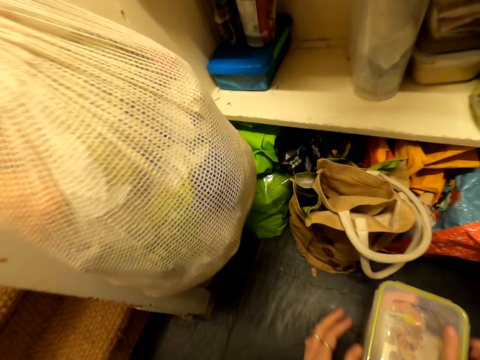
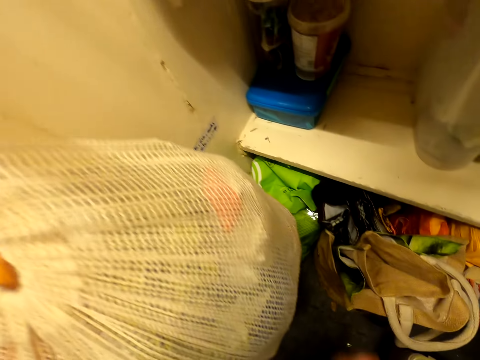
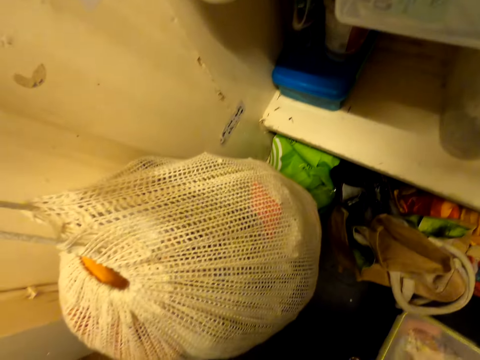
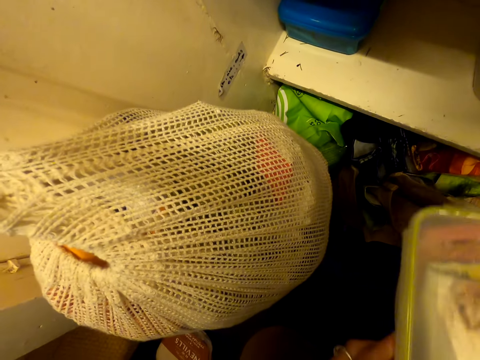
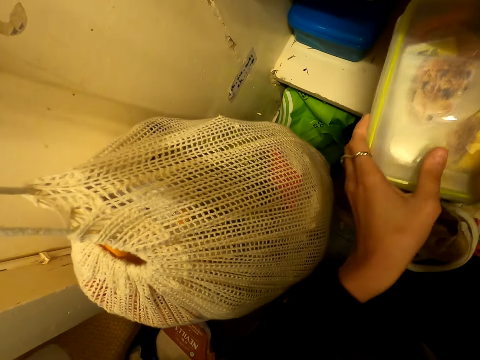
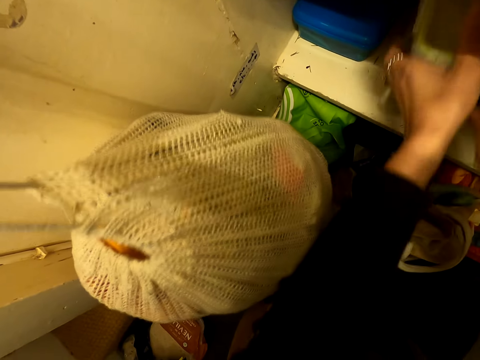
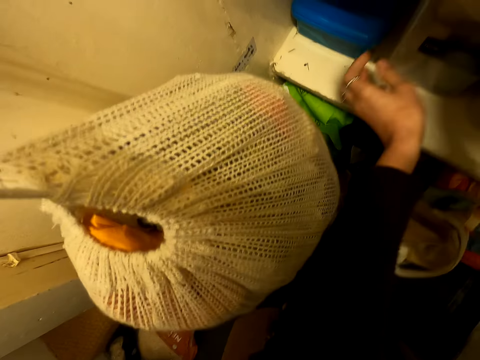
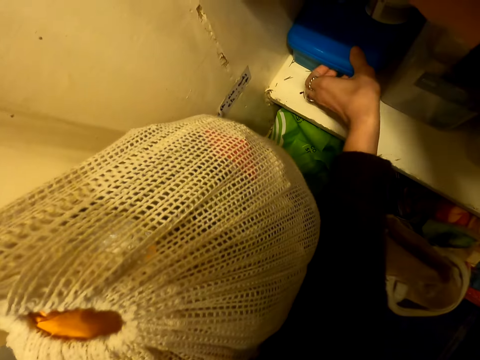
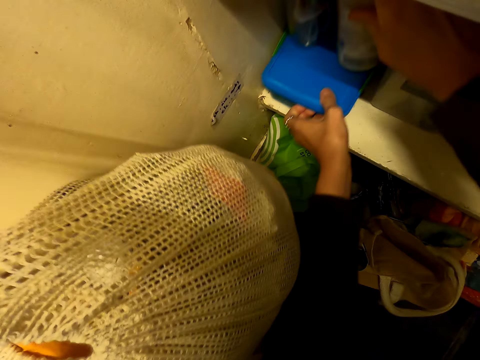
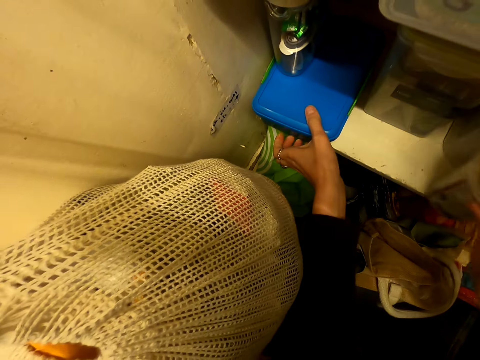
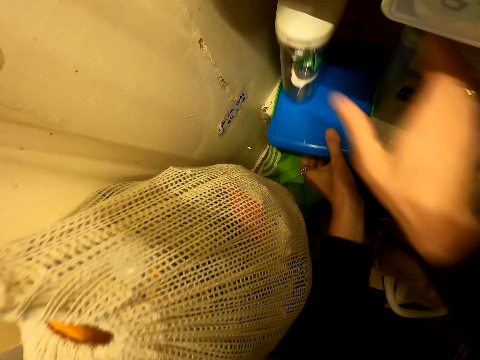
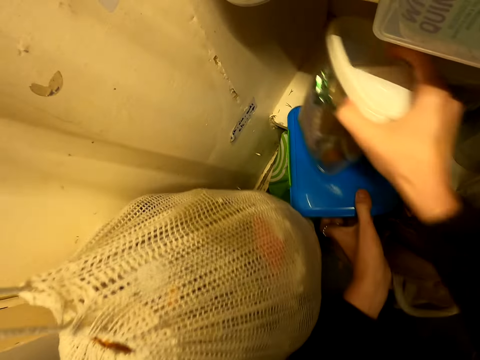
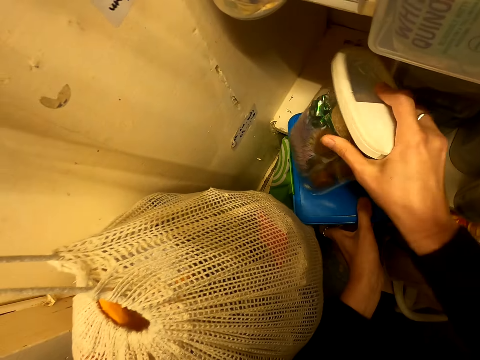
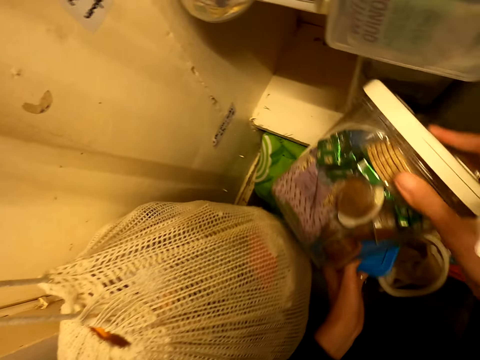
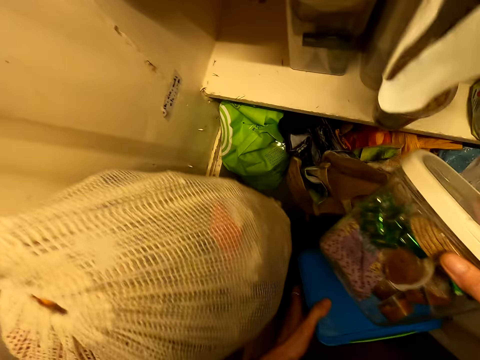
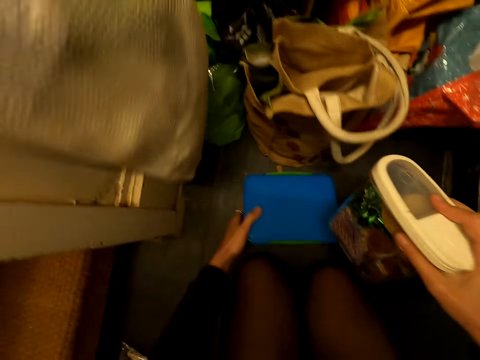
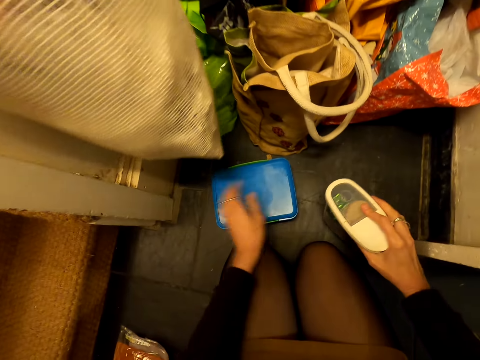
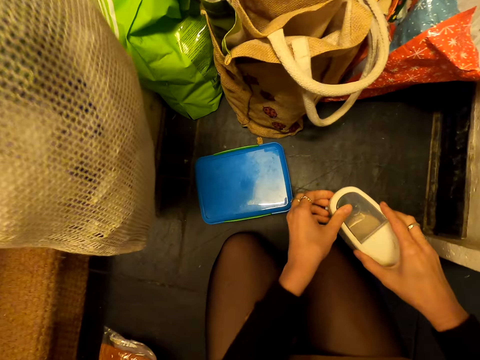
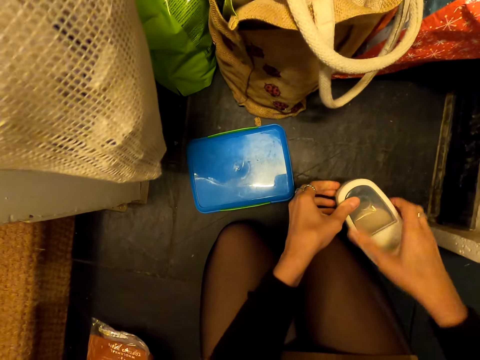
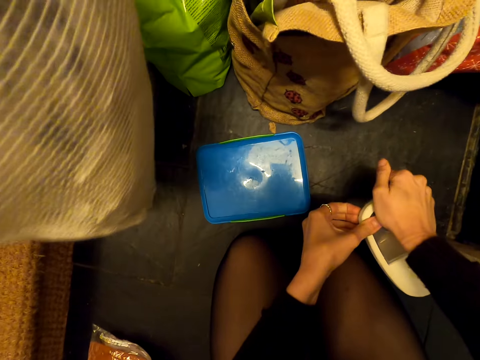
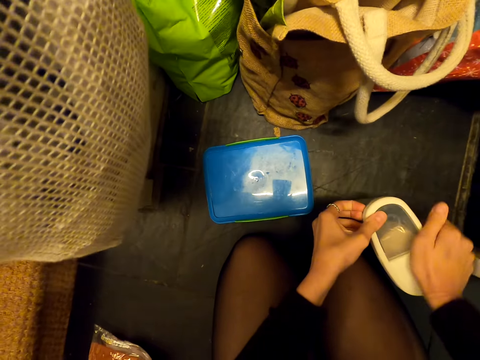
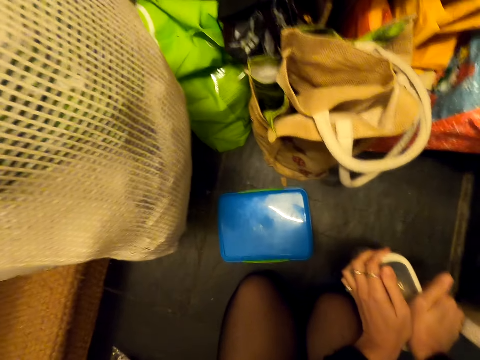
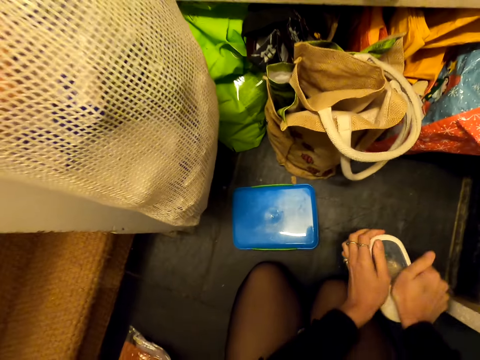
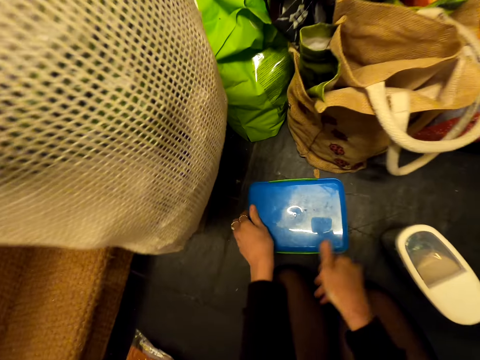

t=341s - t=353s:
The camera wearer stands up. They put the container on a shelf. They adjust containers on the shelf. They pick the container. They place the container on the shelf. They pick containers on the shelf. They put the containers on the floor. They adjust a container. They press the container.

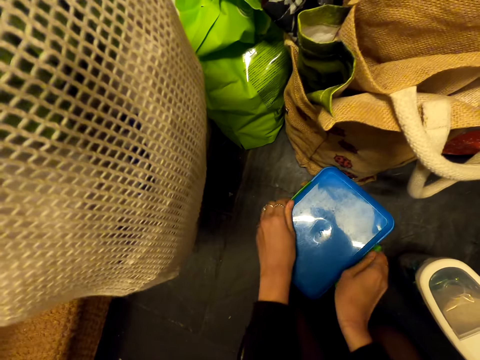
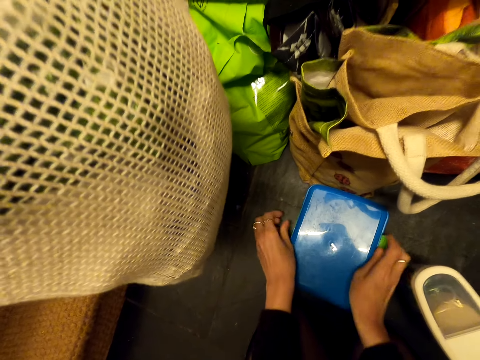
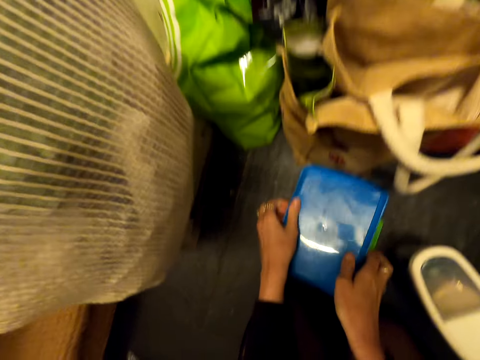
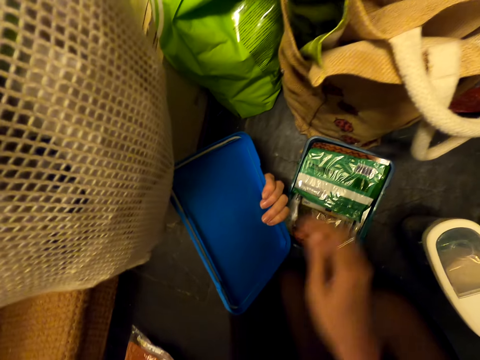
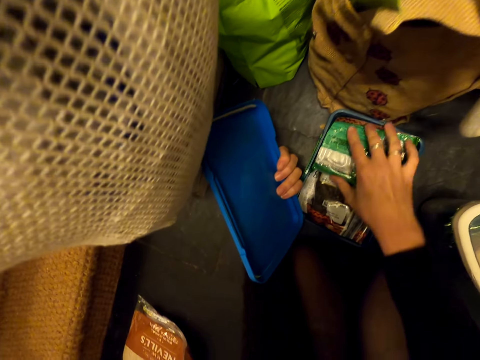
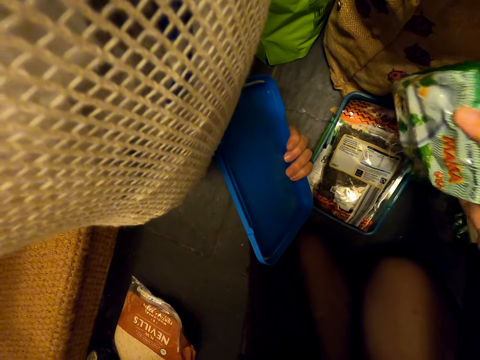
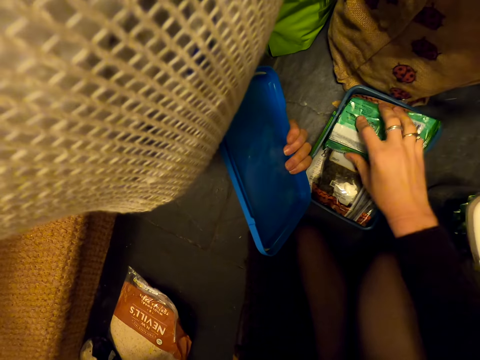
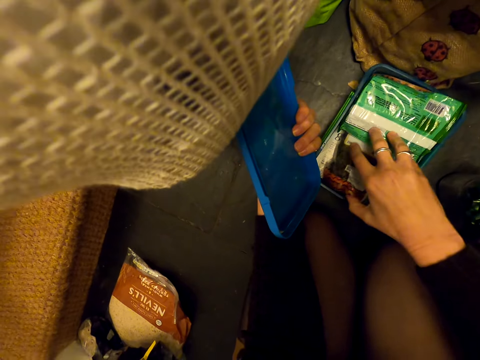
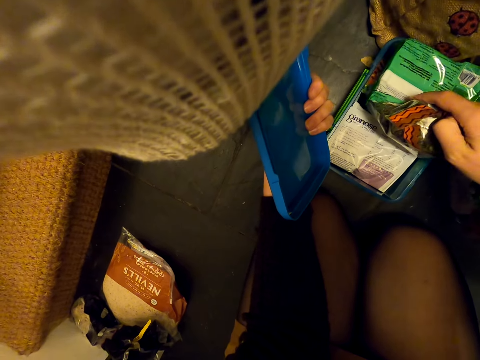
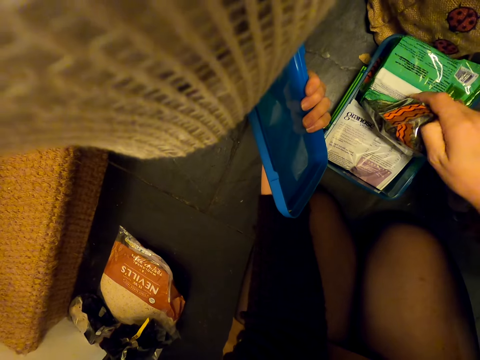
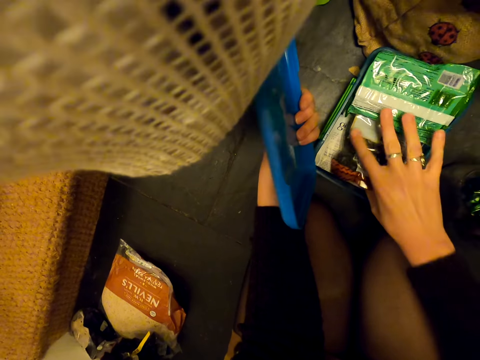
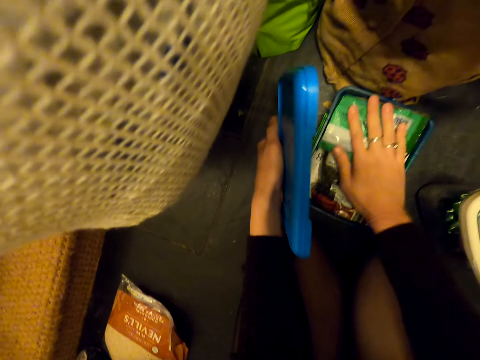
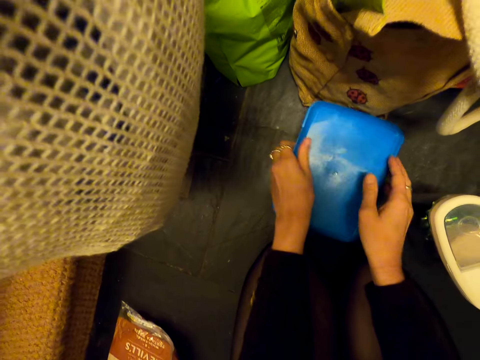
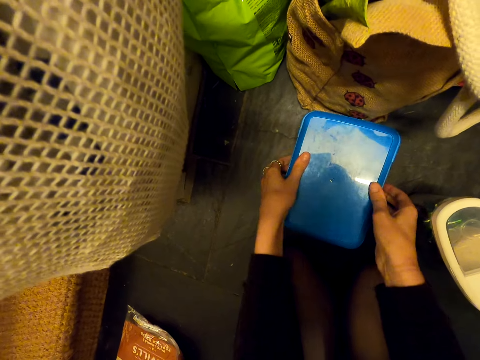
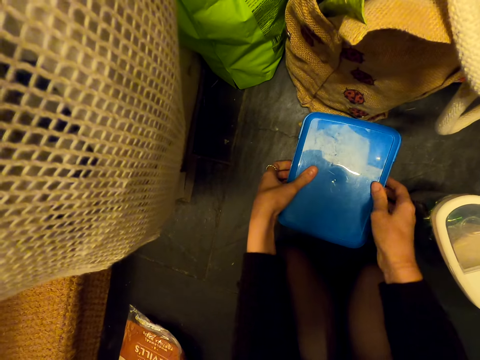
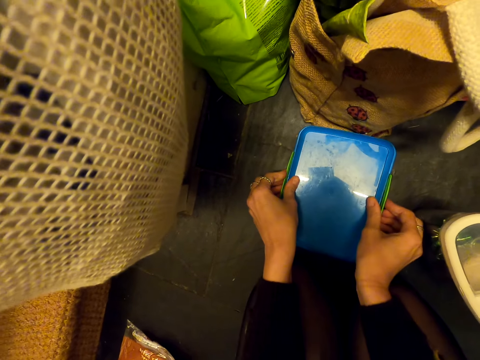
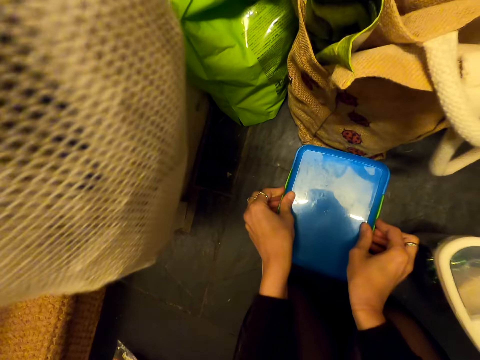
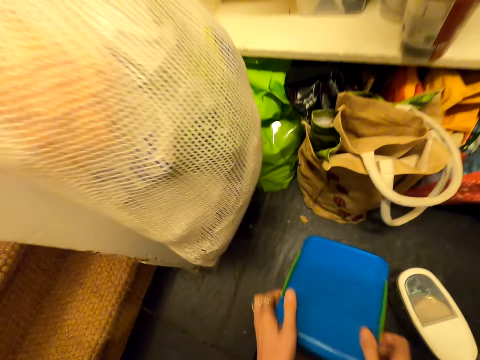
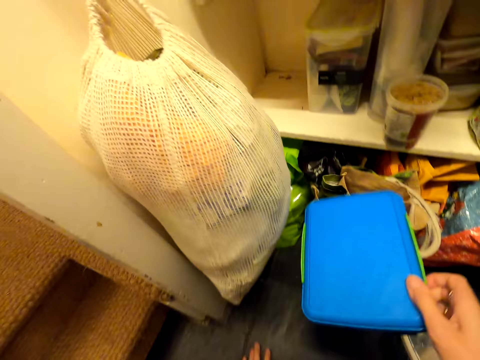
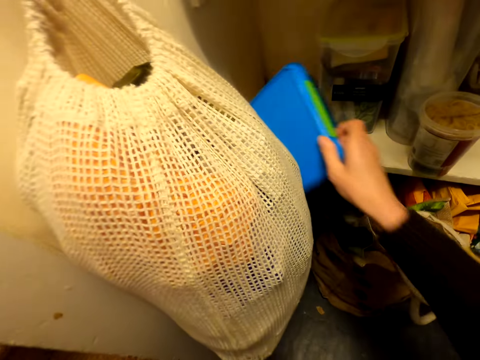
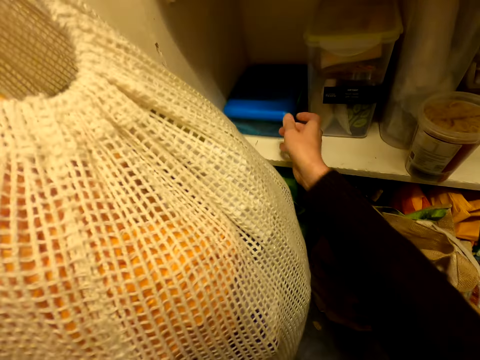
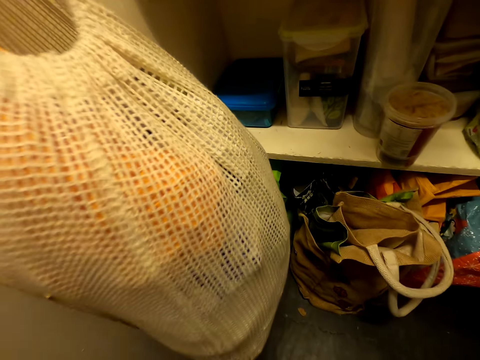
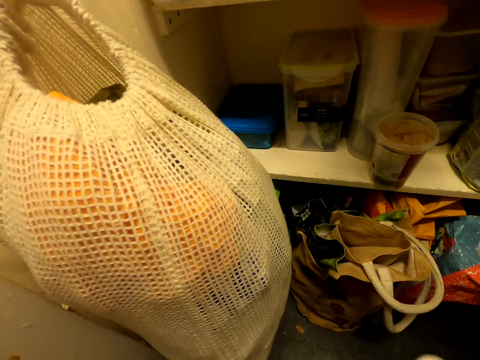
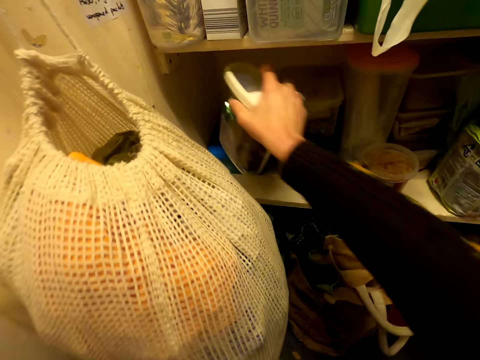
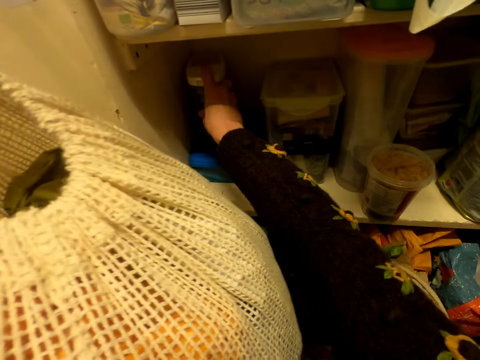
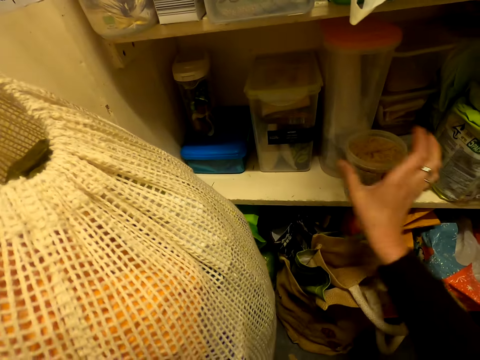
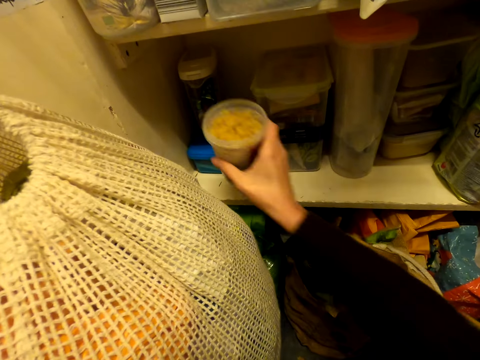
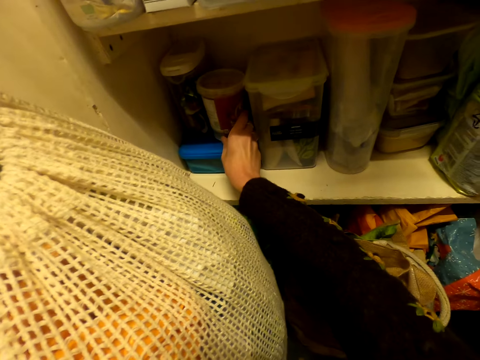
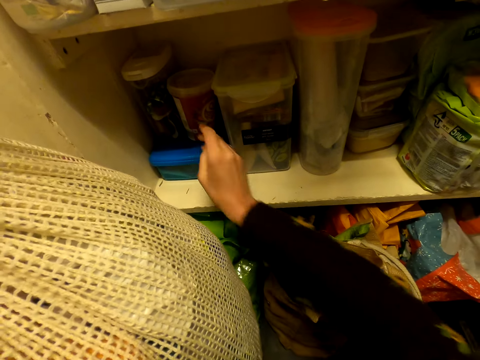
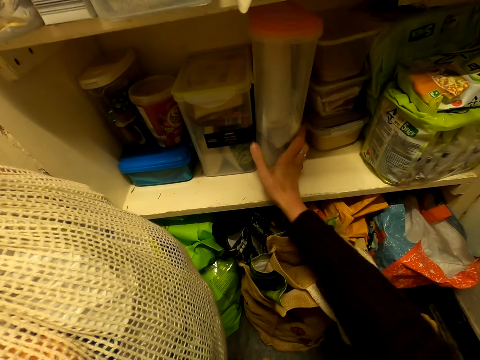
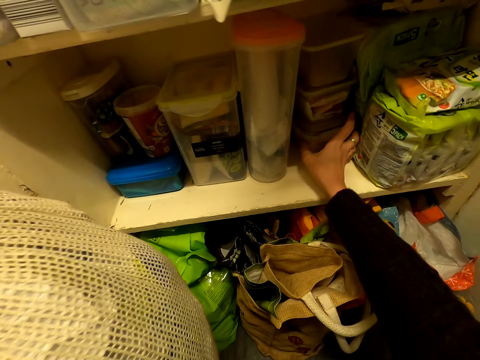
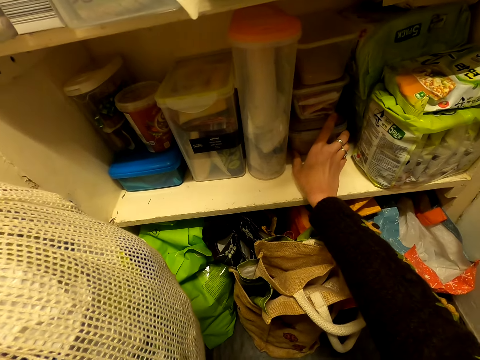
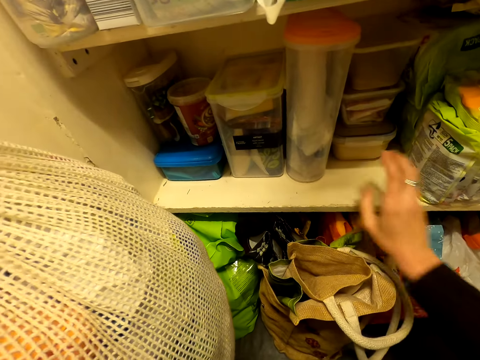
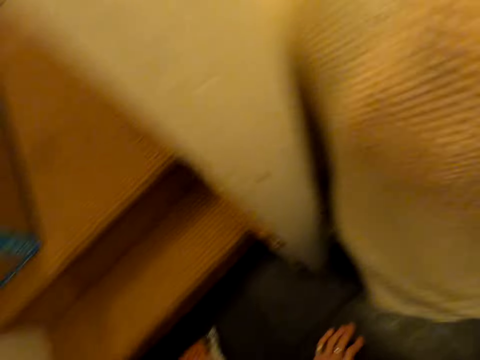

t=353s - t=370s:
The camera wearer opens a container. They pick the packet. They adjust packets in the container. They place the packet in the container. They lift the packet. They drop the packet. They close the container. They pick the container. They put the container on the shelf. They put another container on the shelf. They adjust the container on the shelf. They adjust containers on the shelf.
